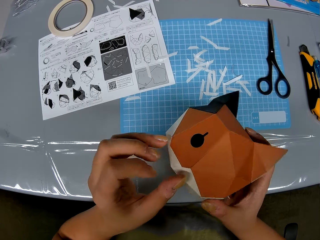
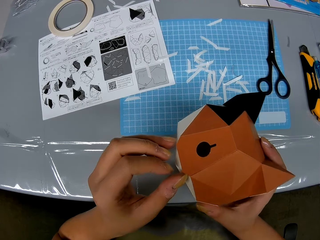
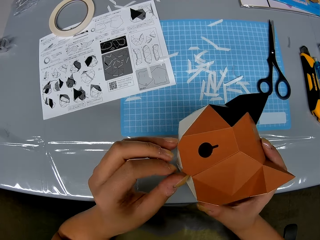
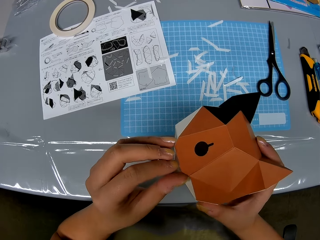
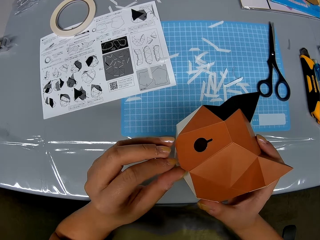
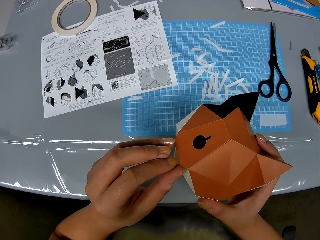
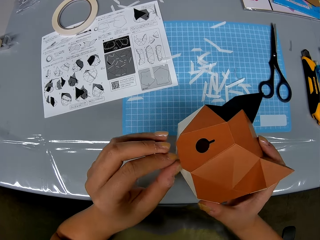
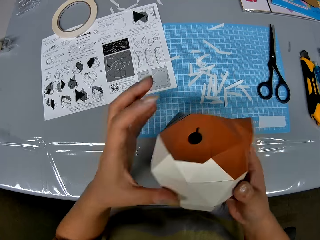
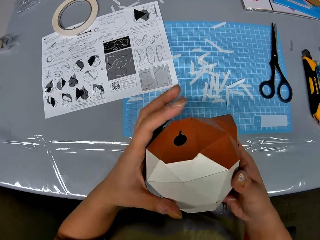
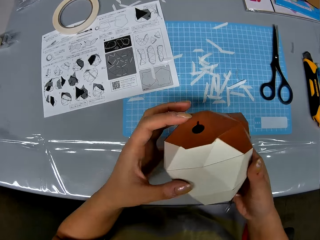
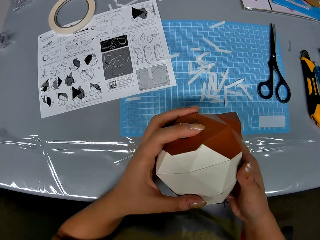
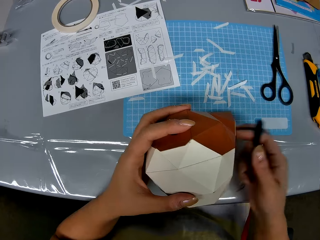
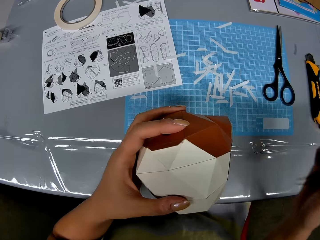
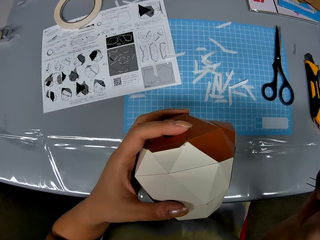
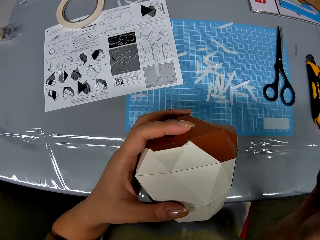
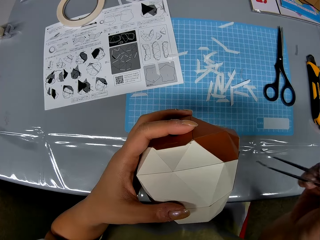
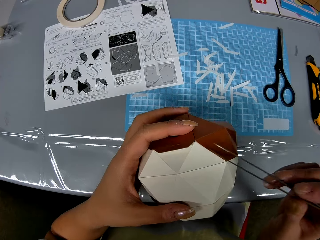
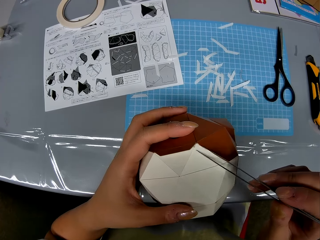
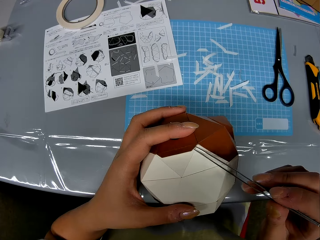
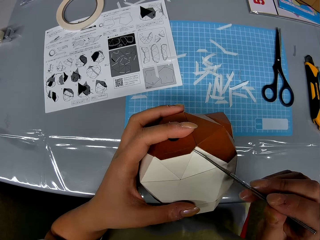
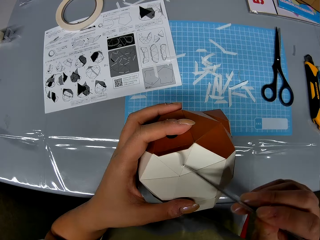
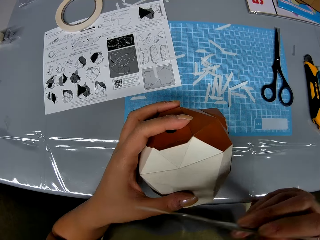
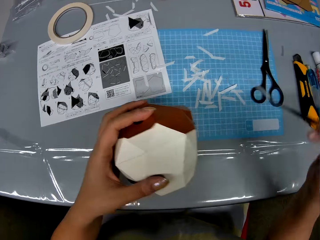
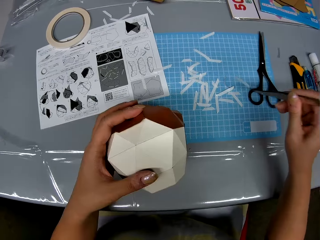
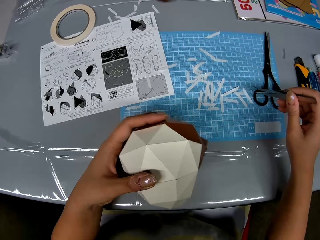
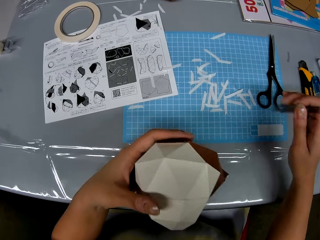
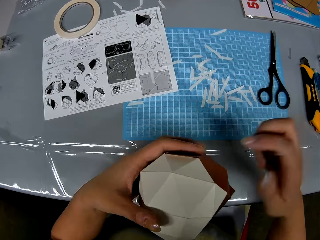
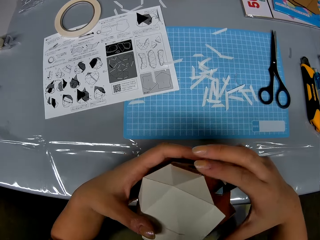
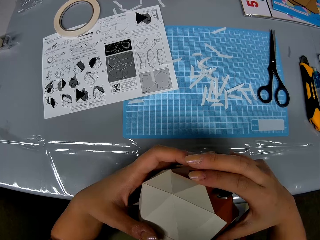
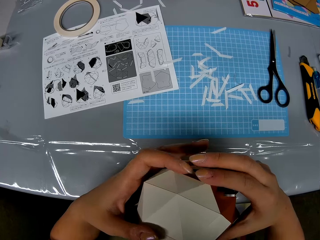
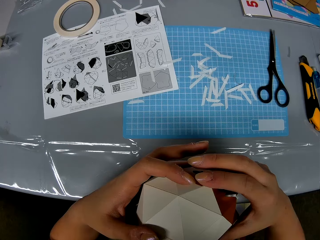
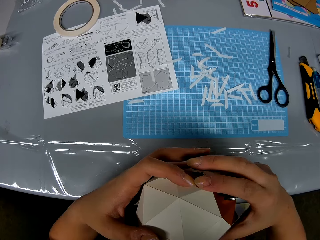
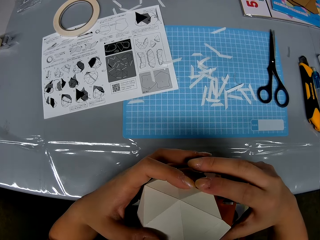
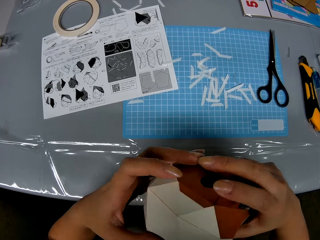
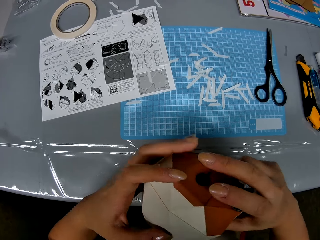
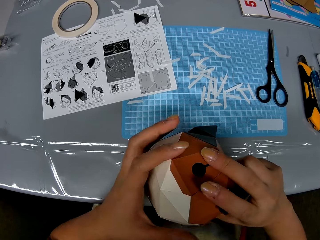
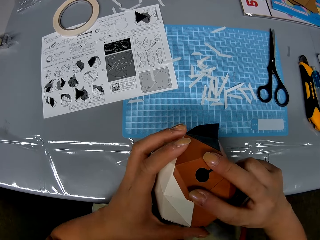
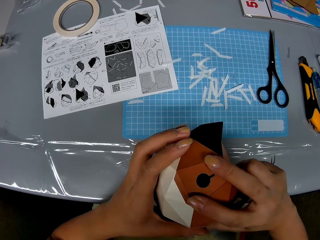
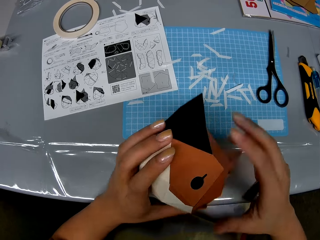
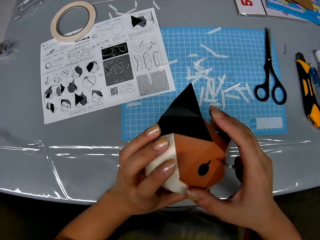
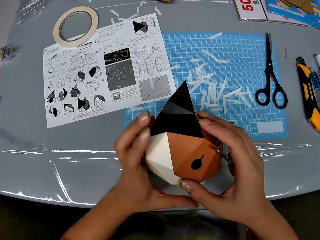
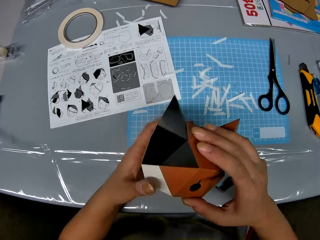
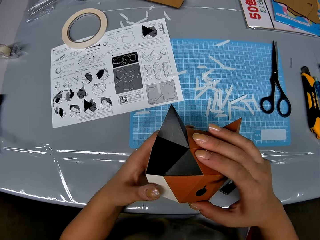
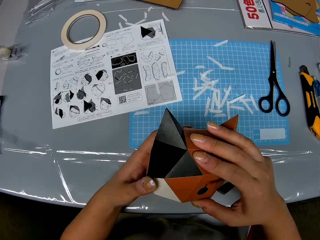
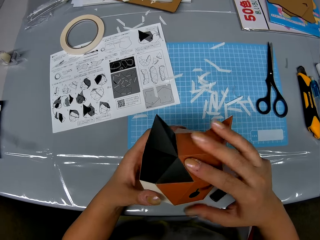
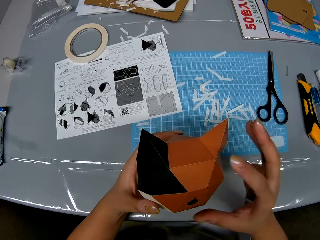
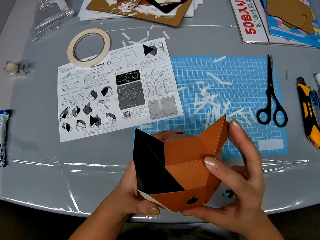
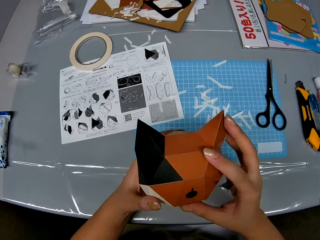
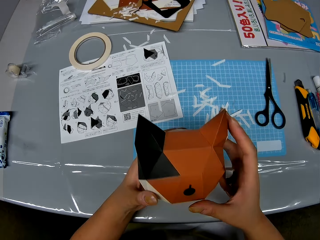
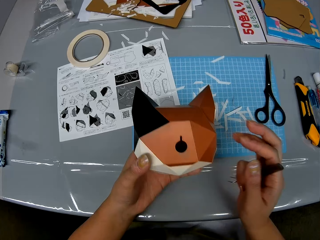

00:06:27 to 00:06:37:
The camera wearer lets go of the origami. She moves her hand towards the origami. She removes a double sided tape with a picker or tweezers on the paper craft or origami. She drops the double sided tape on the table. She moves her hand towards the origami and holds the origami with both her hands. She presses on the origami with her hand. She turns the origami. She adjusts the origami with her hands.

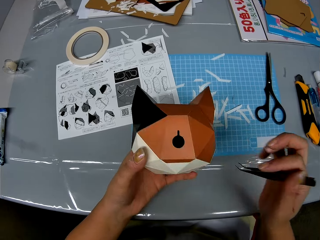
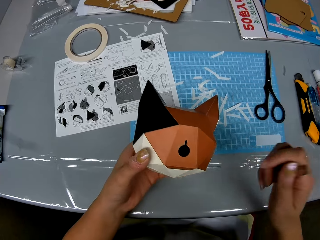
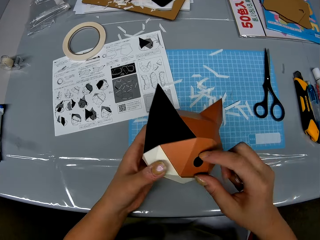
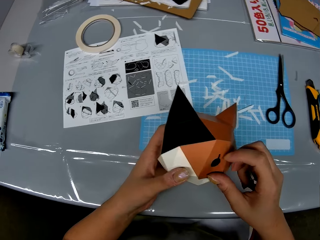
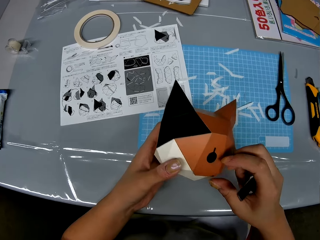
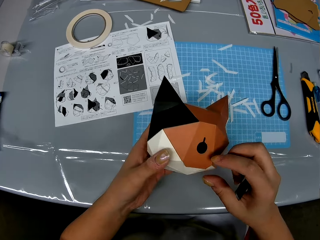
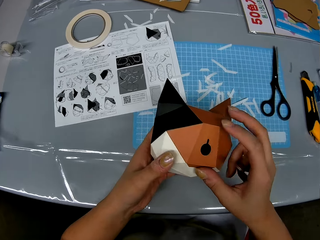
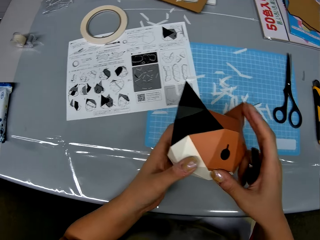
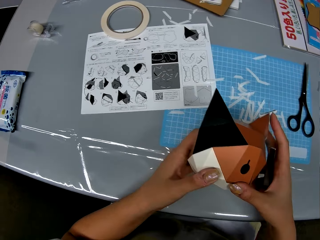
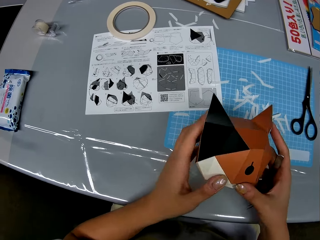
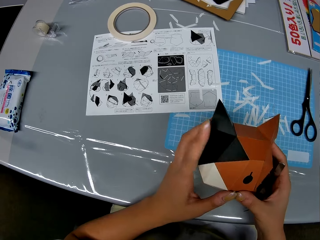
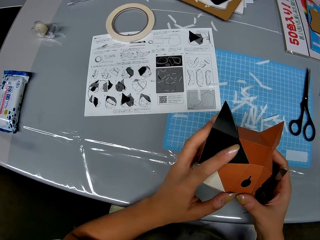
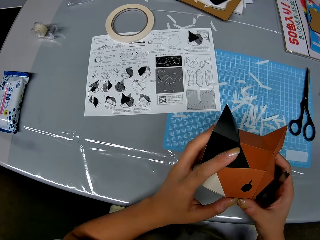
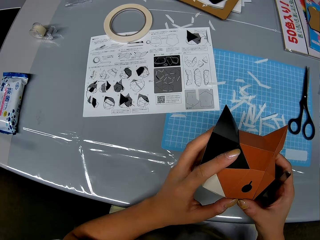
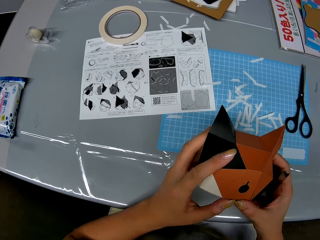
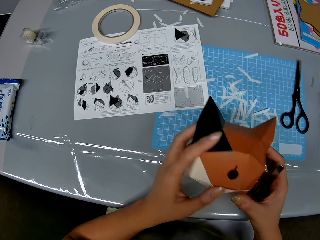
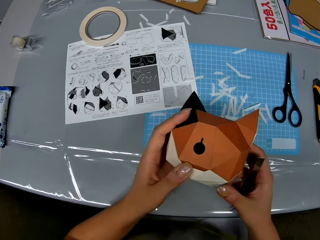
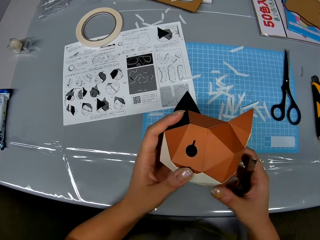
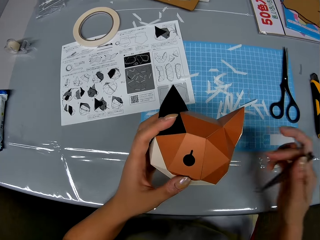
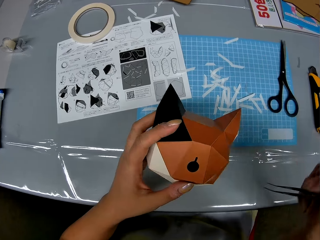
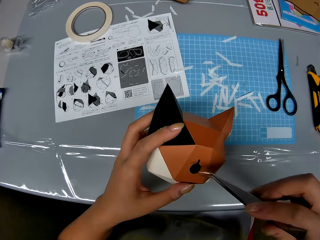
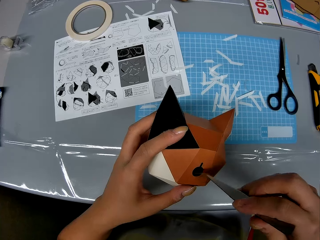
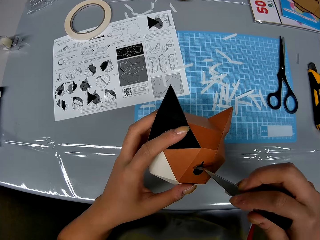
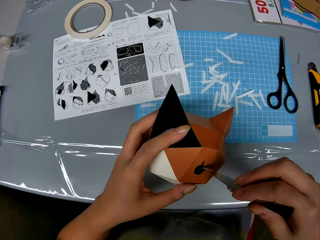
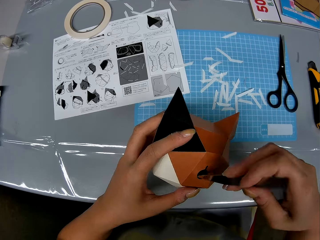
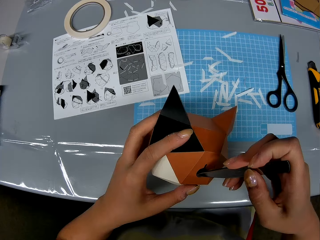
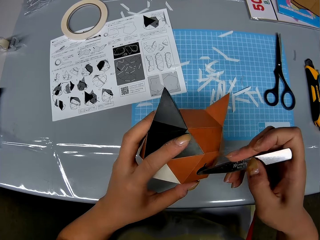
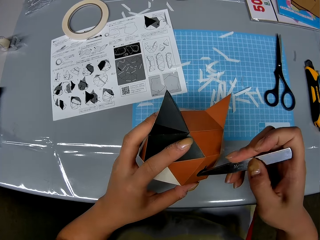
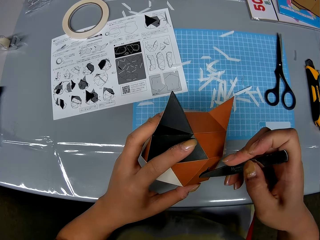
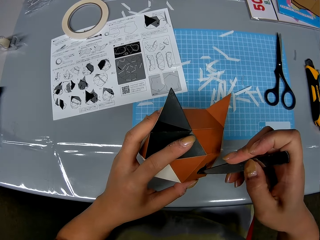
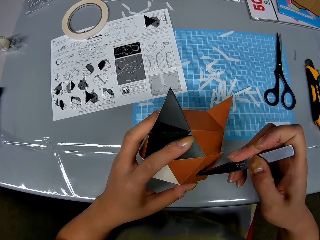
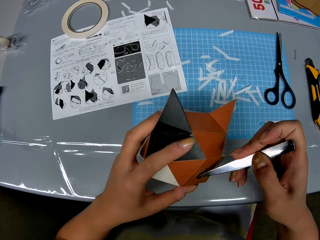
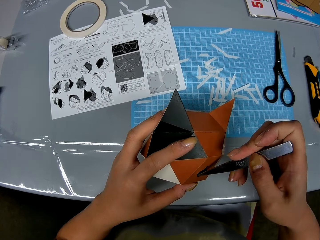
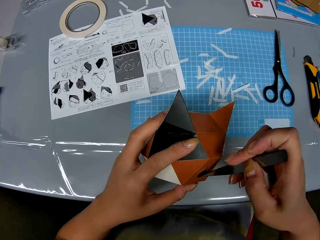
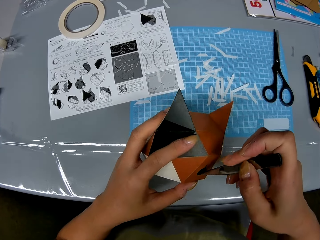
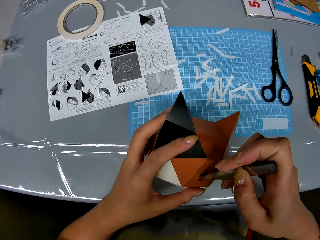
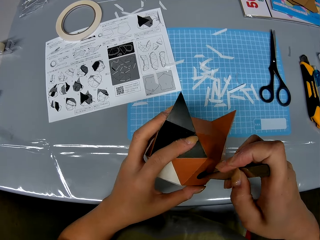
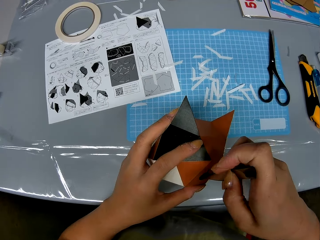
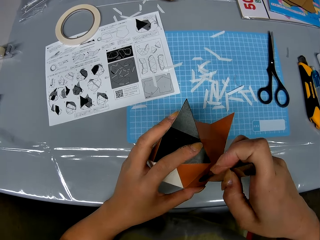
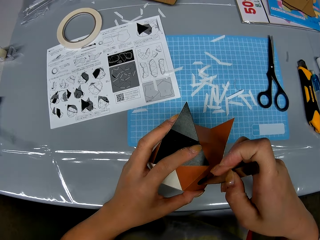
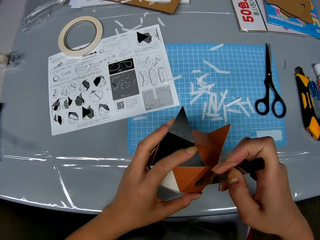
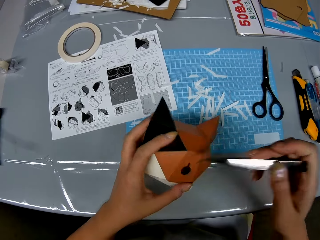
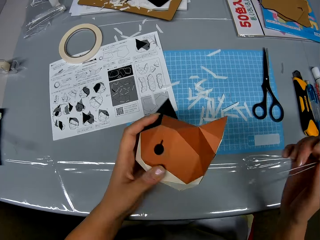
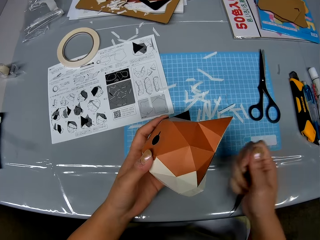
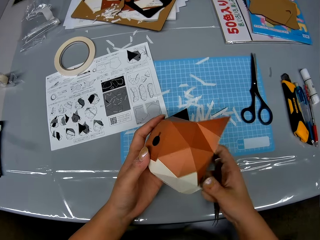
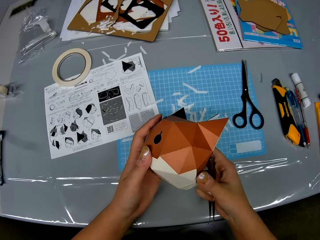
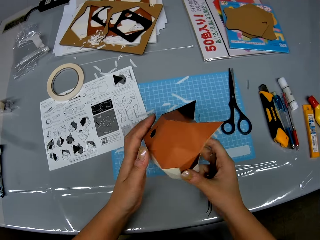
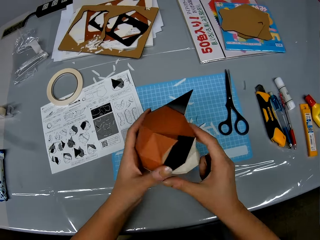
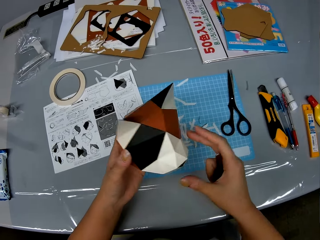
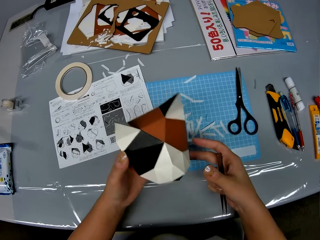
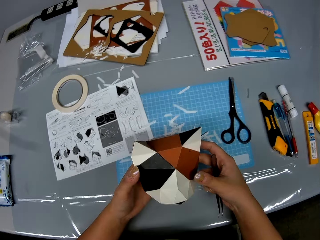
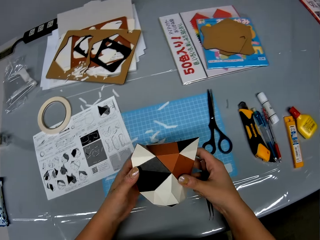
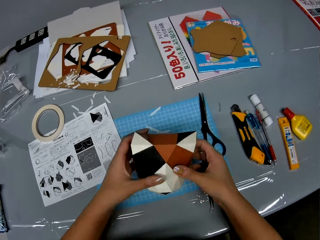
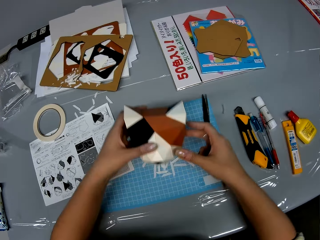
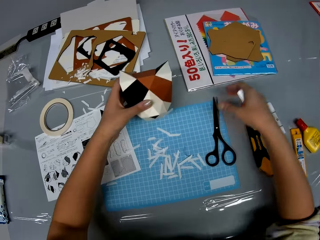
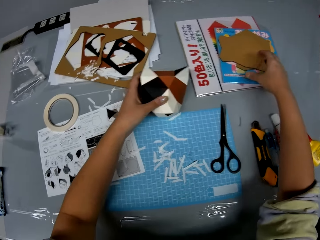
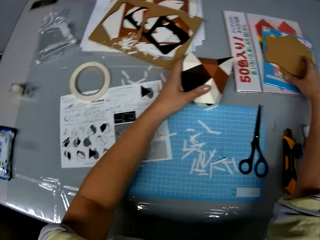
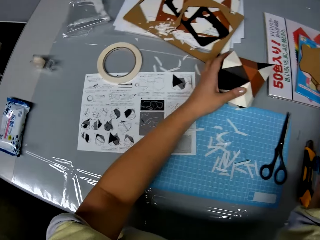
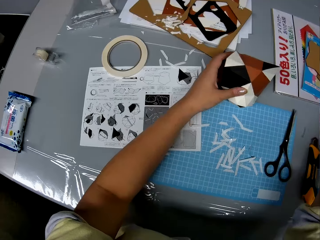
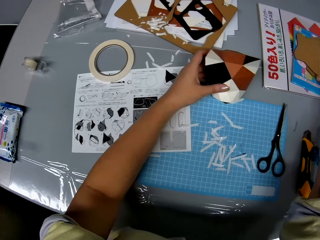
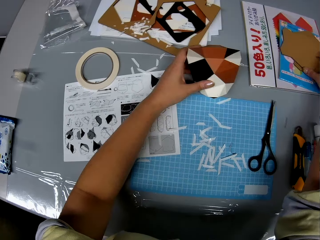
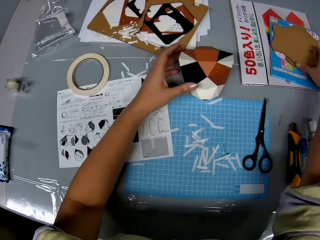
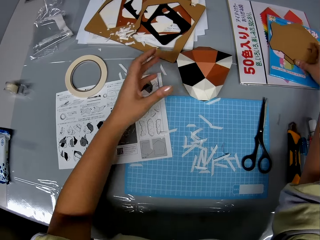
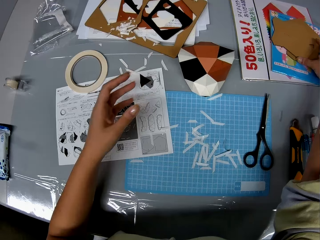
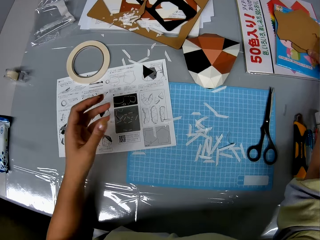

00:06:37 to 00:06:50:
The camera wearer moves her hand away from the origami. She moves her hand towards the origami and holds the origami with her hand. She presses on the origami with her hand. She lets go of the origami. She moves her hand towards the origami. She inserts the tweezers in the origami. She adjusts inner parts of the origami with the tweezers in her hand. She removes the tweezers from the origami. She moves her hand towards the origami, holds the origami with her hand and turns the origami. She moves her hand forwards. She lets go of the origami. She places the origami on the table. She reaches for the cardboard pieces. She moves her hand towards her.
